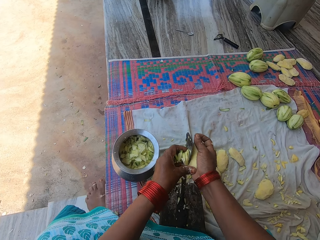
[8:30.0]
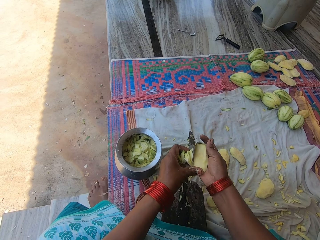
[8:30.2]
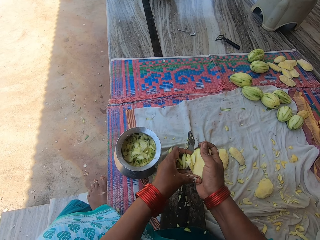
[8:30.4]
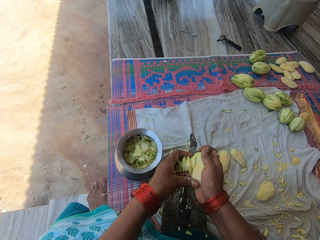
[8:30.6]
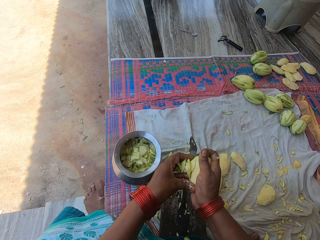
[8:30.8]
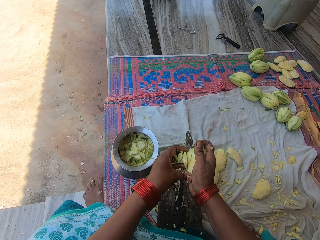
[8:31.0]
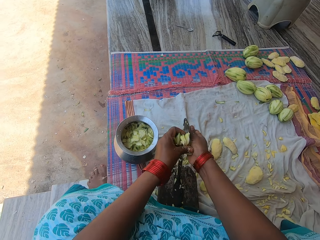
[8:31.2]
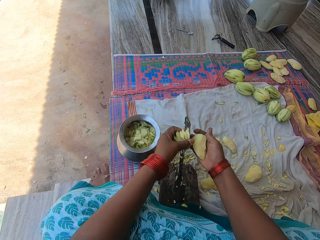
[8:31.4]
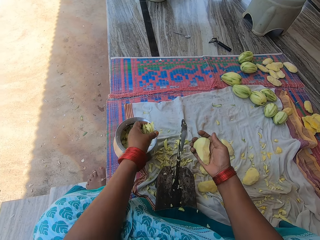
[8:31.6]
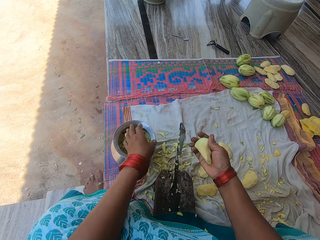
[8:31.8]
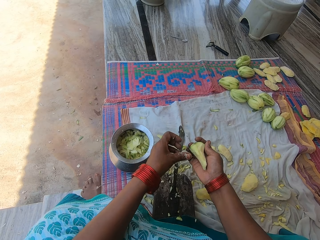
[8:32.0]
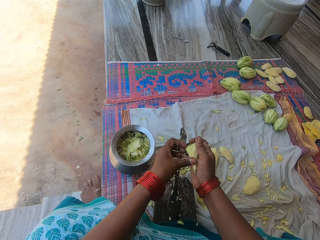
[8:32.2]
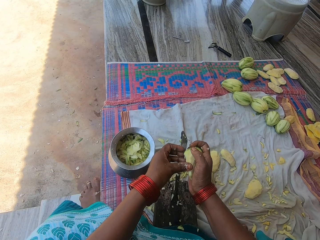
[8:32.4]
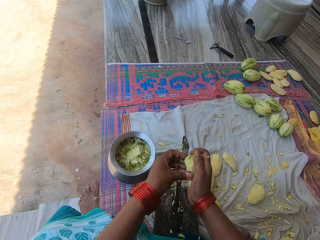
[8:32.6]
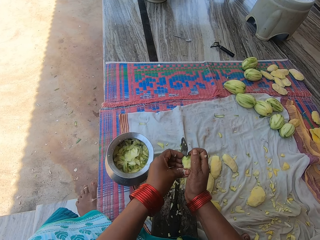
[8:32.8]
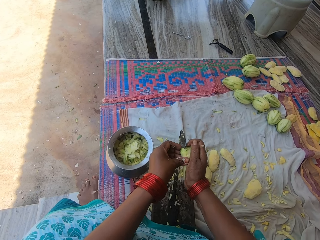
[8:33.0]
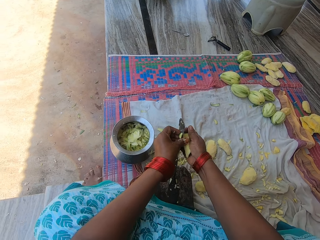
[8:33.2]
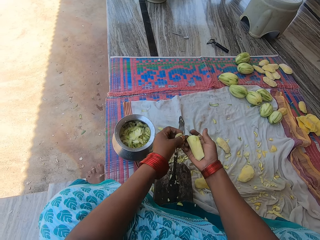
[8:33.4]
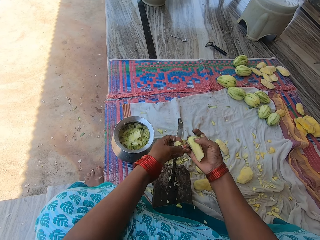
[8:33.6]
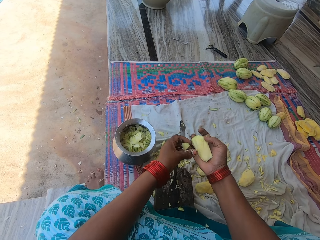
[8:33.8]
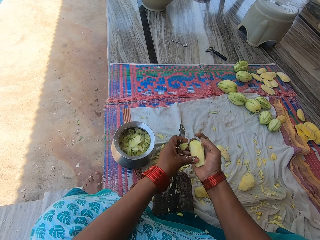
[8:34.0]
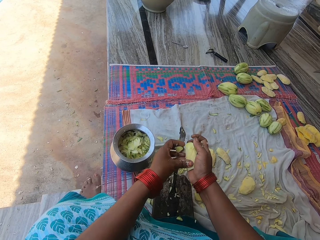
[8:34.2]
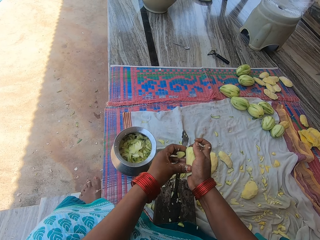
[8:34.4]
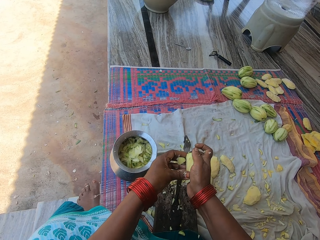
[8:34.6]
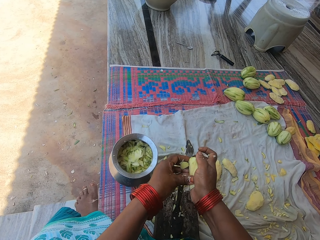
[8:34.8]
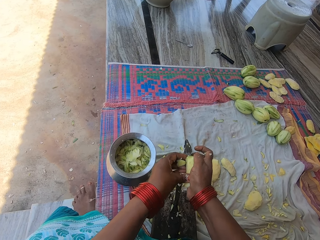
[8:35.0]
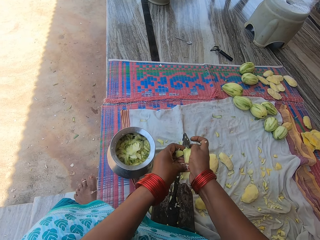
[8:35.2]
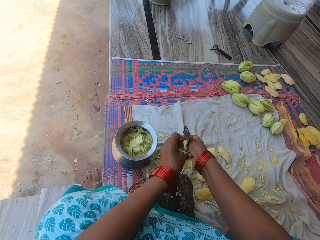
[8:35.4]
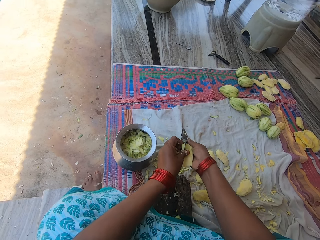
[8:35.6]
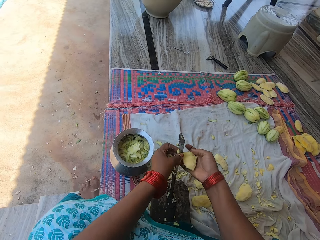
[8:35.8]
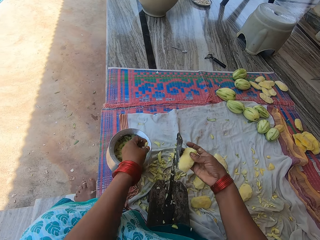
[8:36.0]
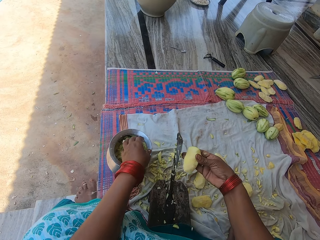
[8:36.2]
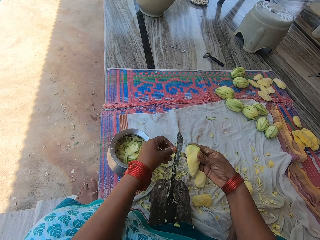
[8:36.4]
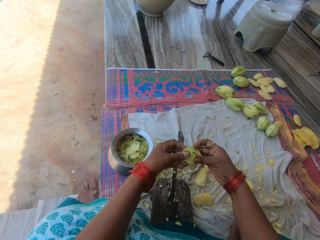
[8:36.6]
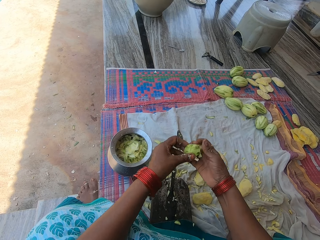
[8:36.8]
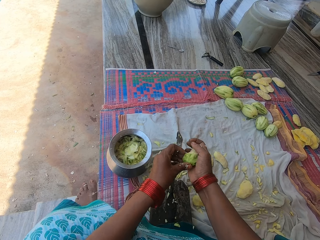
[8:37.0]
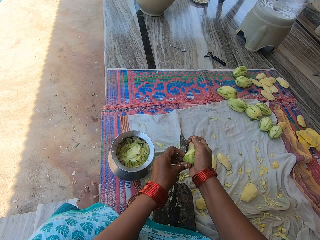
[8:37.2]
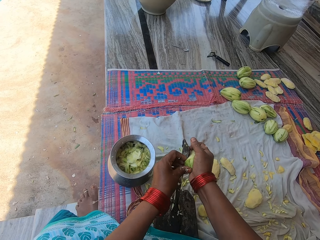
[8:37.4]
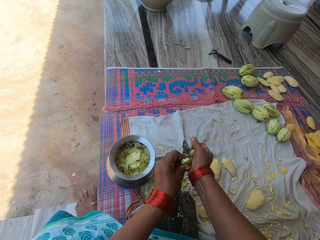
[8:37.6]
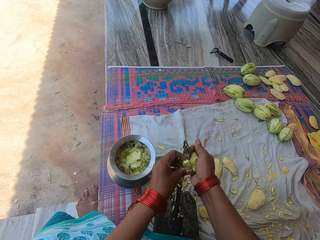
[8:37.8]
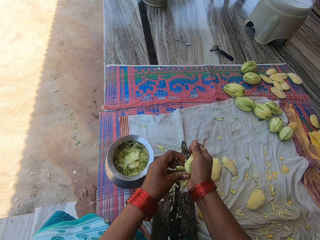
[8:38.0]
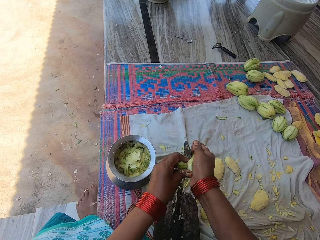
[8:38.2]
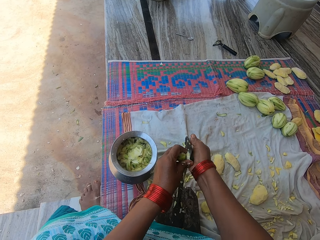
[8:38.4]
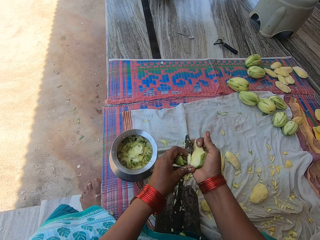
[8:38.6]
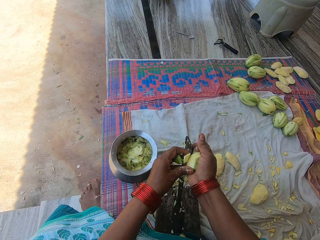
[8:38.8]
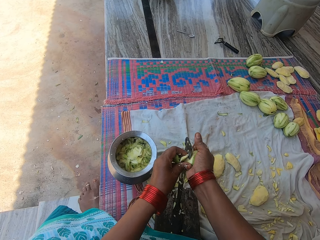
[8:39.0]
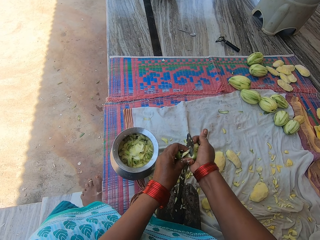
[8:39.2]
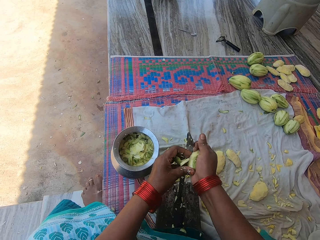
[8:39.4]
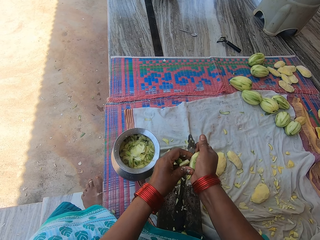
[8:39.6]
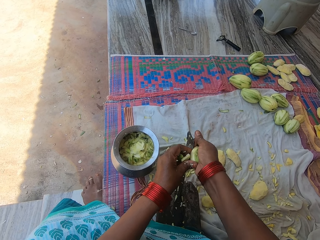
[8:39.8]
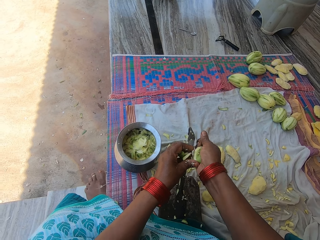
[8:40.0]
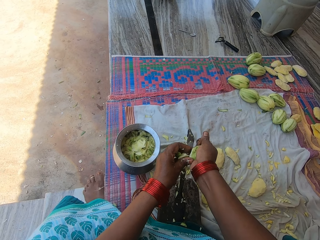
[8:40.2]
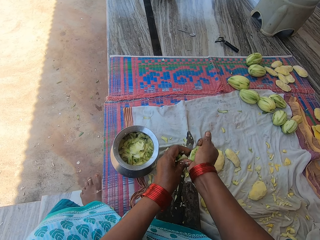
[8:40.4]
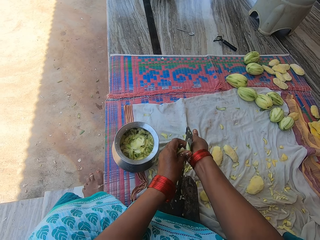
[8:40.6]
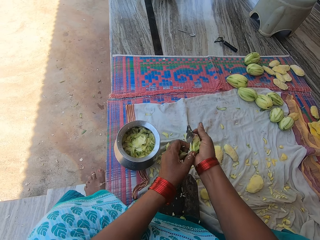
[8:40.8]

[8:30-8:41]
The camera wearer pours the chopped mangoes in the pot. They chop the mango into pieces with the knife on the knife stand. They pour the chopped mangoes in the pot again. They chop the mango into pieces with the knife on the knife stand again.

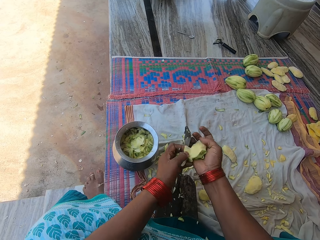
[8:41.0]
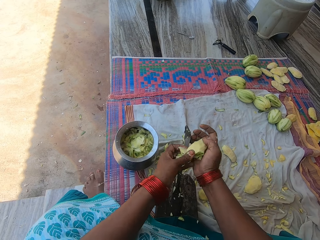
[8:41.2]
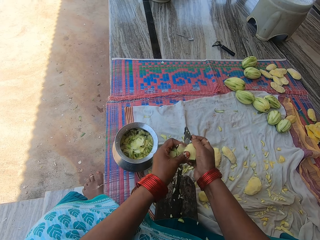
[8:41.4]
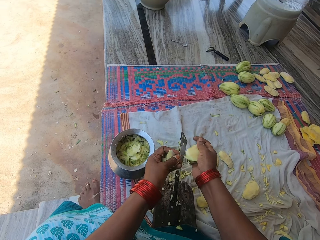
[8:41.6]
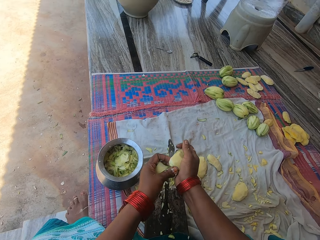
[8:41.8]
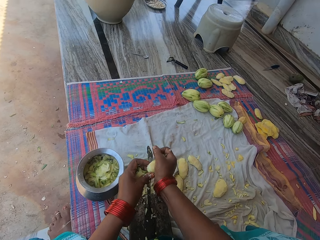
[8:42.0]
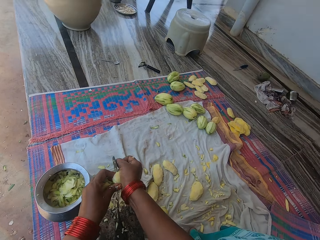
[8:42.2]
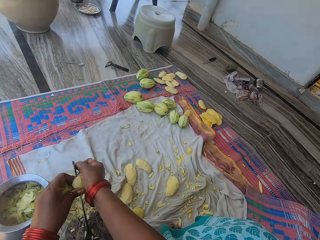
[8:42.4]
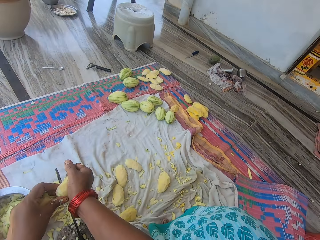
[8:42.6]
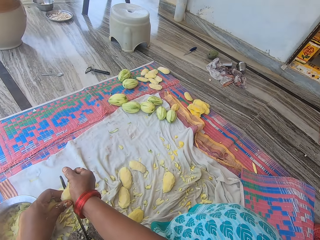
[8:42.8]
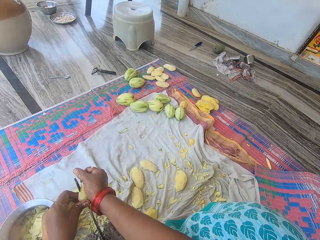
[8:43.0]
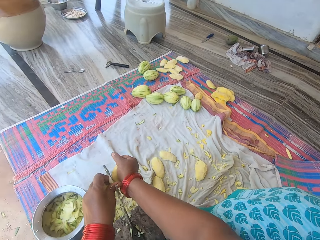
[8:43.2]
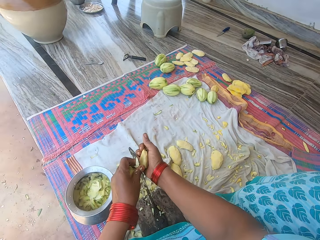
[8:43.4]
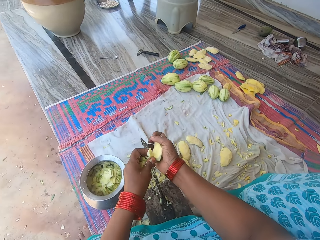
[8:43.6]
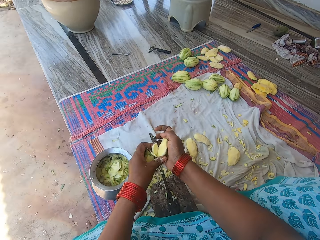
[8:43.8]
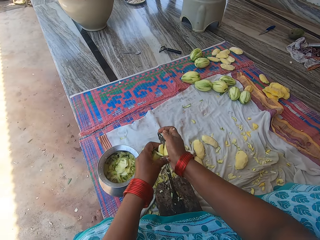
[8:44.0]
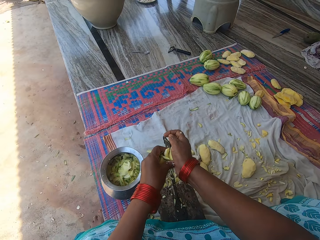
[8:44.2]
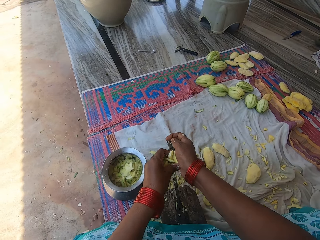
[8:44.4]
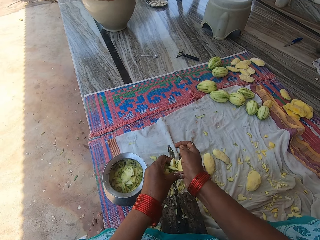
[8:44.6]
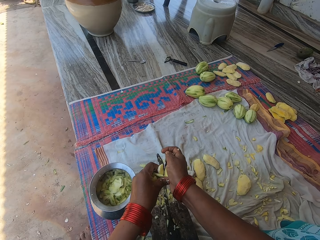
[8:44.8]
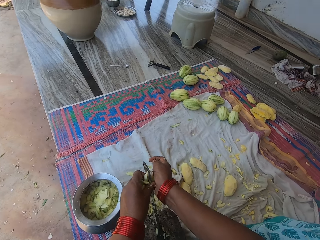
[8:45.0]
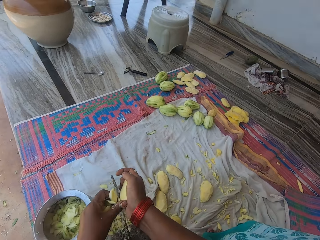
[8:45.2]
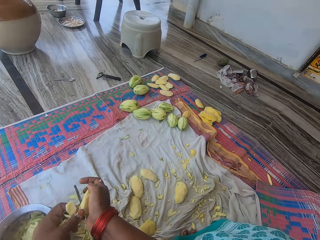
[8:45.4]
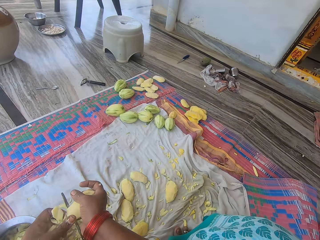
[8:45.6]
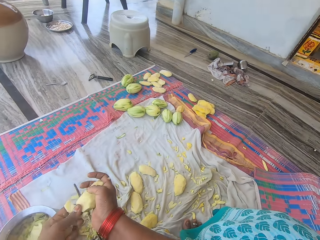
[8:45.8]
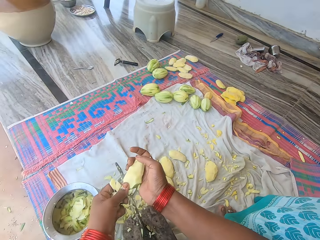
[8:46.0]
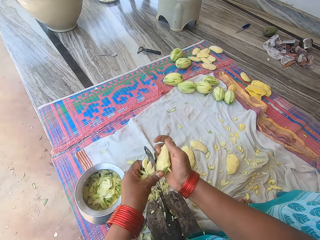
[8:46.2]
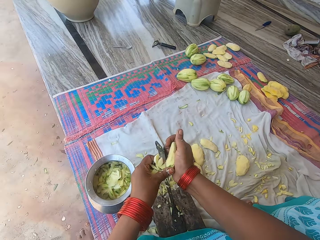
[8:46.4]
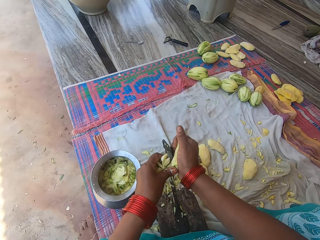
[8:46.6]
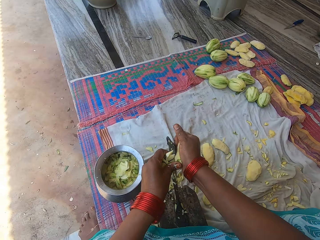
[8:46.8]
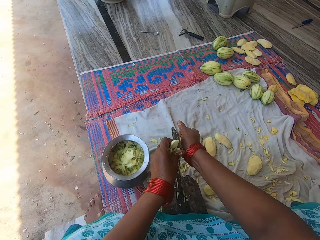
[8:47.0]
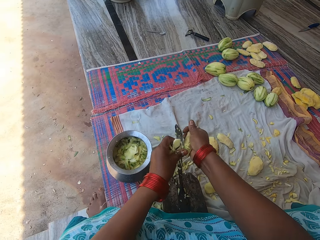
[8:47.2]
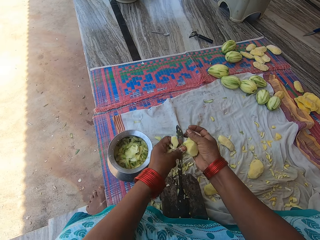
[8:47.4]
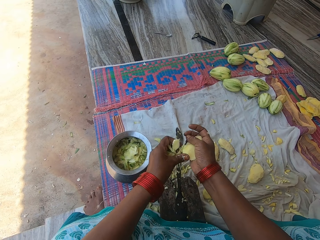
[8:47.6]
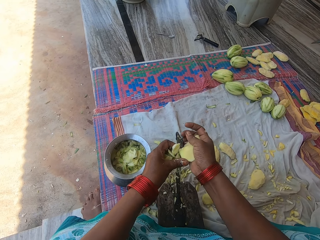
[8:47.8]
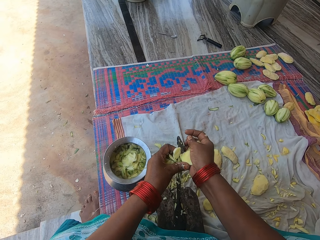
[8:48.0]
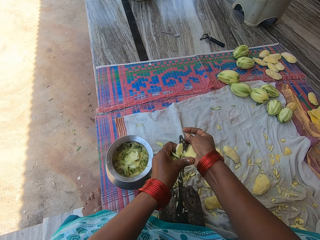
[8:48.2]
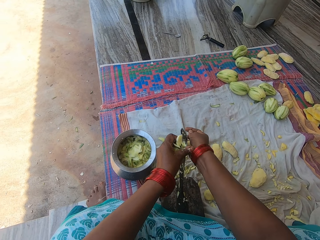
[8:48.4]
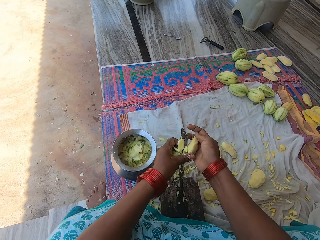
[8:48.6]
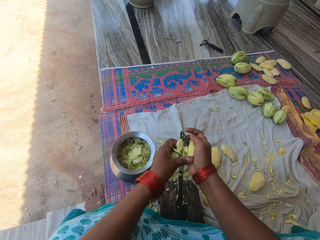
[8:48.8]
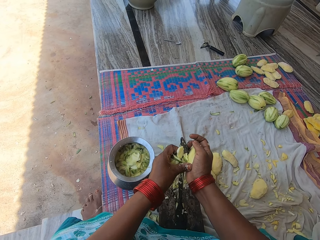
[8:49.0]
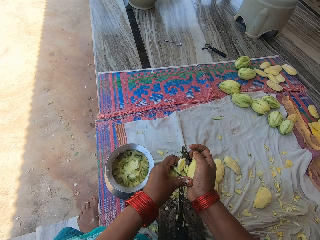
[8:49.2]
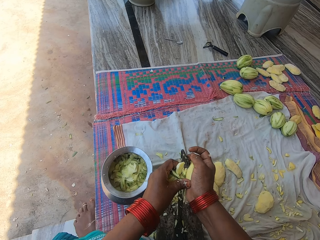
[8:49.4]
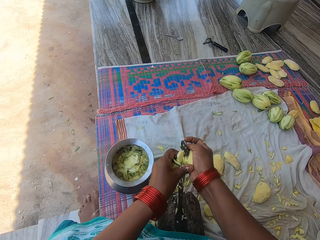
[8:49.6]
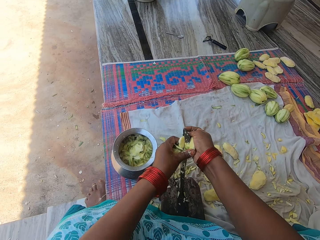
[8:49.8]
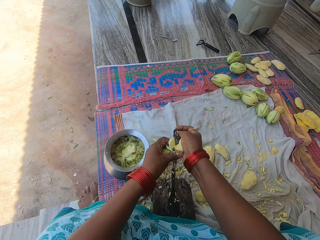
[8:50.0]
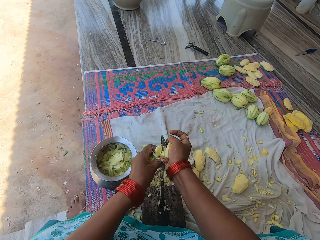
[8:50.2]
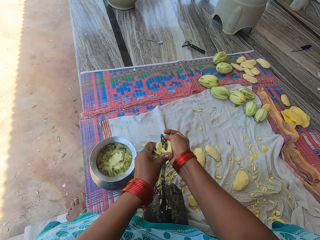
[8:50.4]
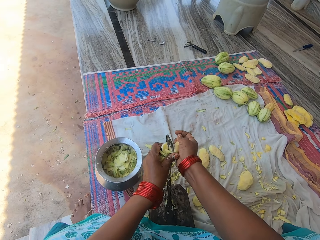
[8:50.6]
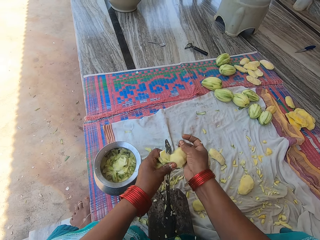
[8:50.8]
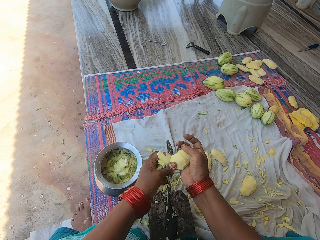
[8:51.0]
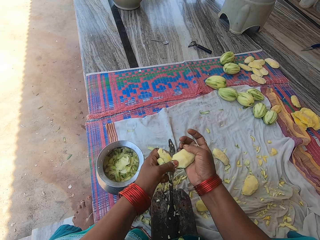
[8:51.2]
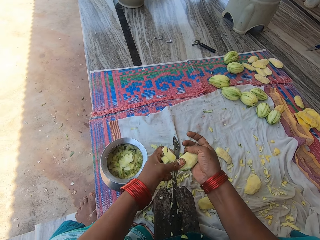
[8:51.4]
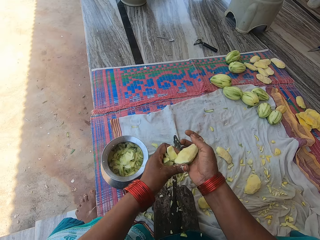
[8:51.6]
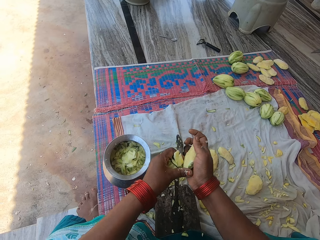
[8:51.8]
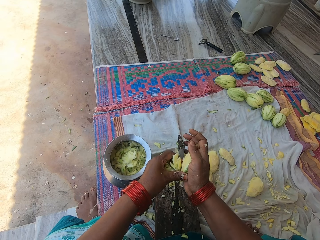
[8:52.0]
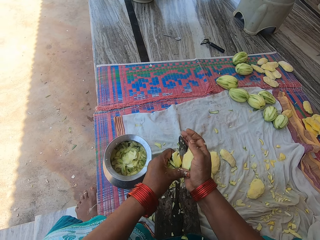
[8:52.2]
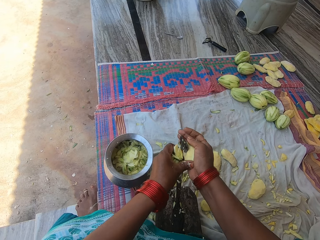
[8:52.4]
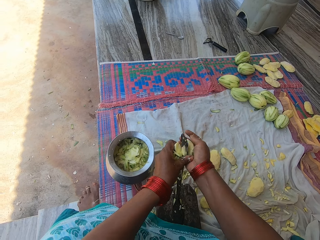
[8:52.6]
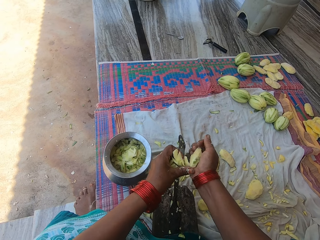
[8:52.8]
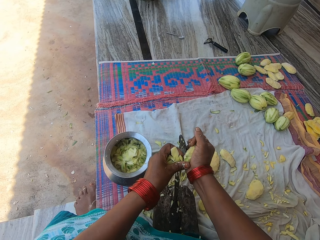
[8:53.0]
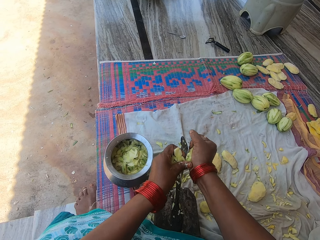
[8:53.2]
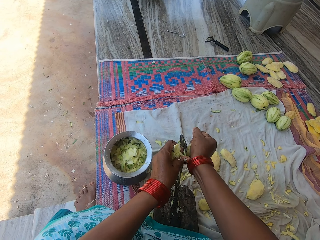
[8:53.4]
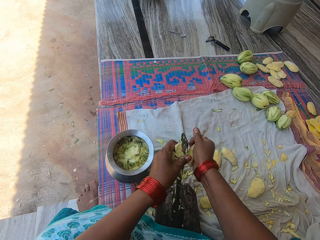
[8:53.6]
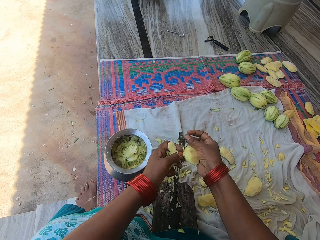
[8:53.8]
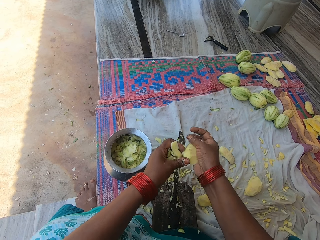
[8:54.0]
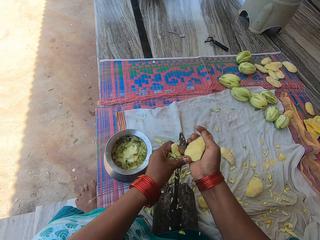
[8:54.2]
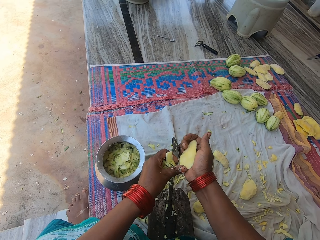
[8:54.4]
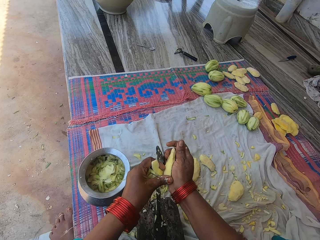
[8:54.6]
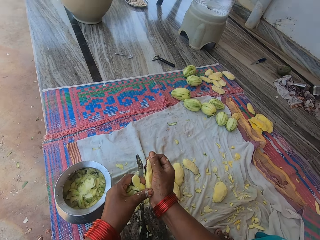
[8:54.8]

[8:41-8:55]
The camera wearer looks aside. They converse with a woman.
